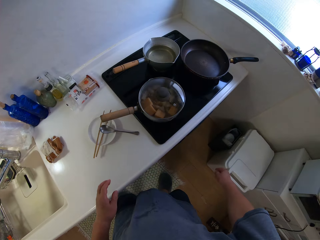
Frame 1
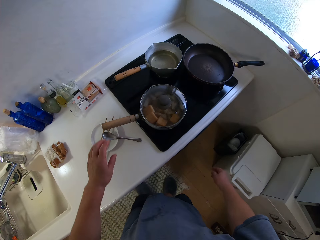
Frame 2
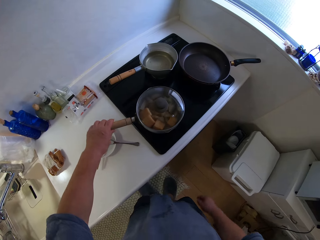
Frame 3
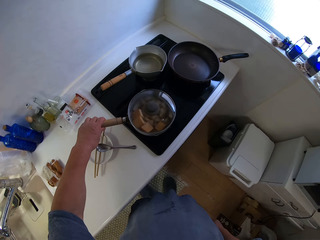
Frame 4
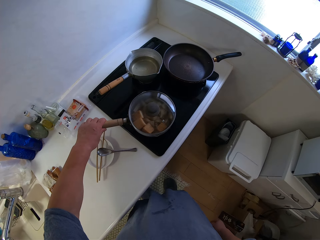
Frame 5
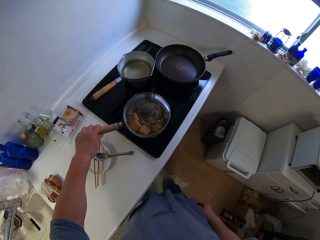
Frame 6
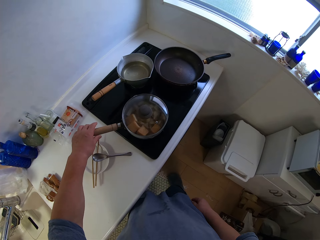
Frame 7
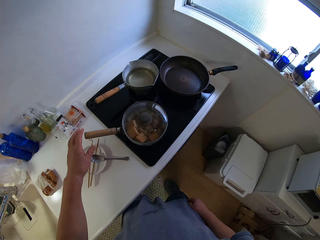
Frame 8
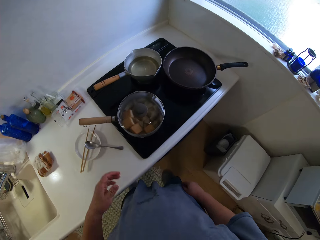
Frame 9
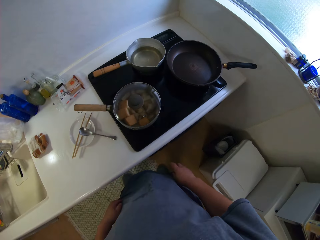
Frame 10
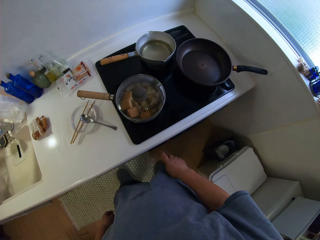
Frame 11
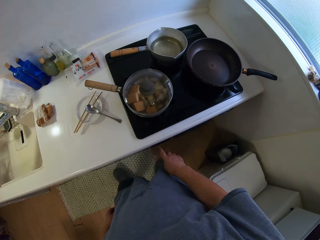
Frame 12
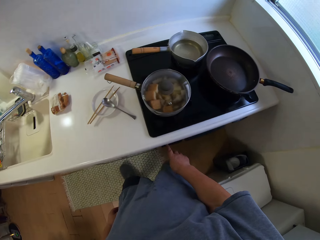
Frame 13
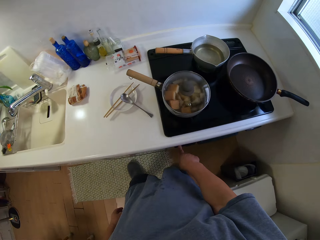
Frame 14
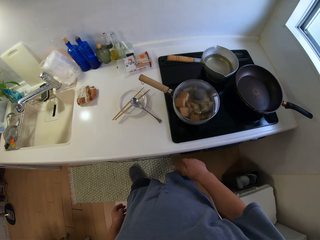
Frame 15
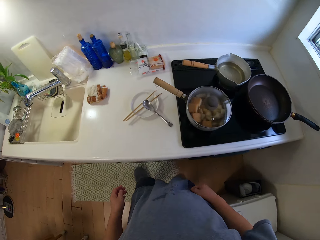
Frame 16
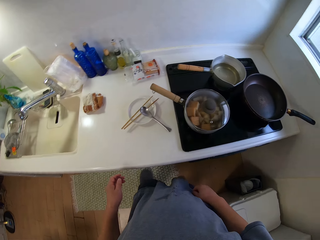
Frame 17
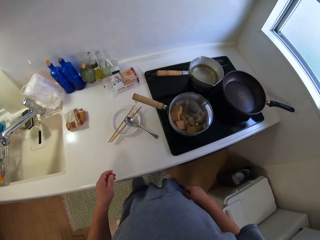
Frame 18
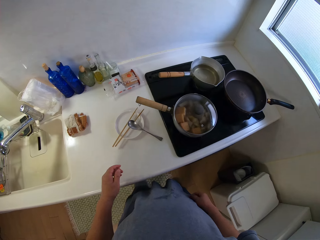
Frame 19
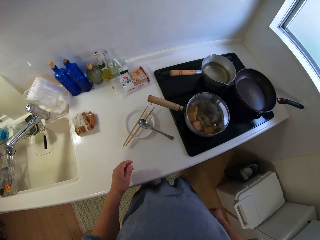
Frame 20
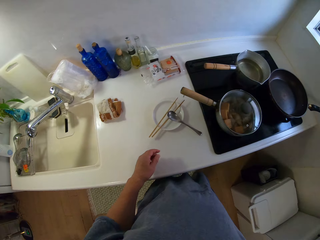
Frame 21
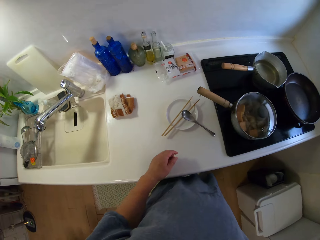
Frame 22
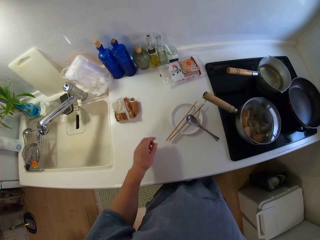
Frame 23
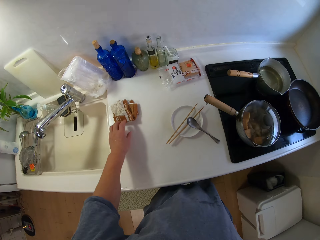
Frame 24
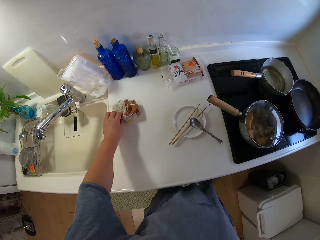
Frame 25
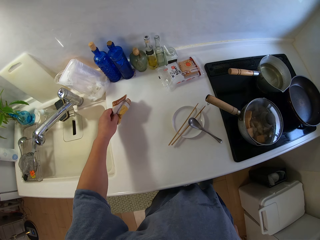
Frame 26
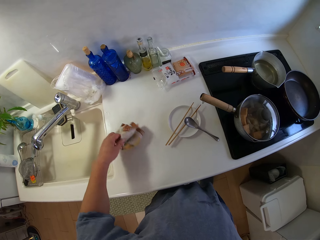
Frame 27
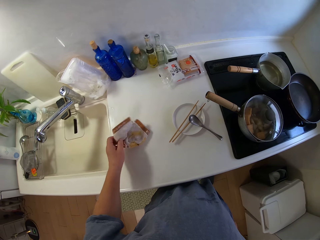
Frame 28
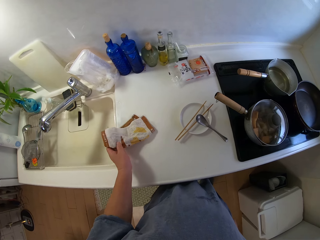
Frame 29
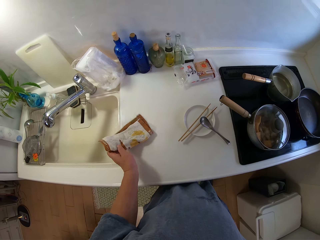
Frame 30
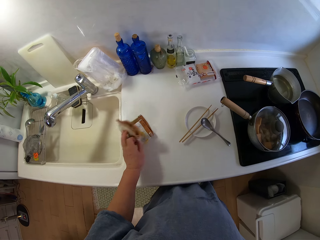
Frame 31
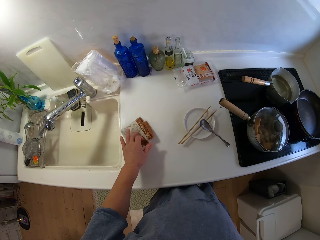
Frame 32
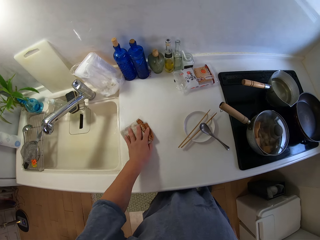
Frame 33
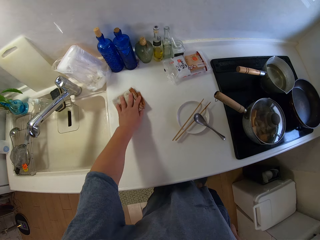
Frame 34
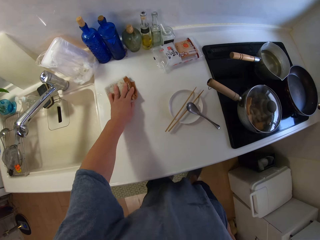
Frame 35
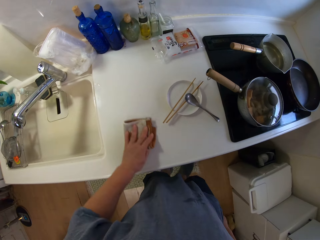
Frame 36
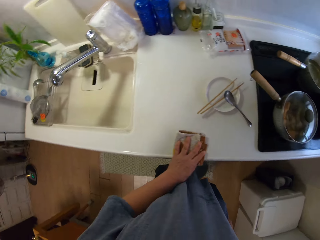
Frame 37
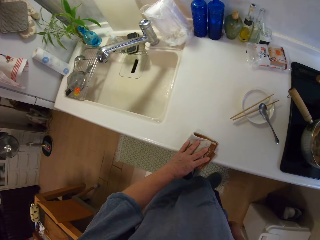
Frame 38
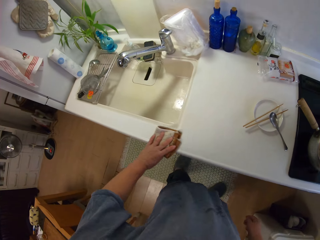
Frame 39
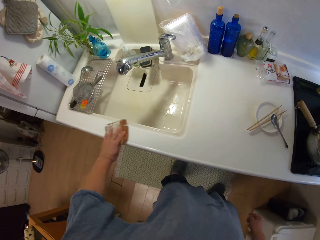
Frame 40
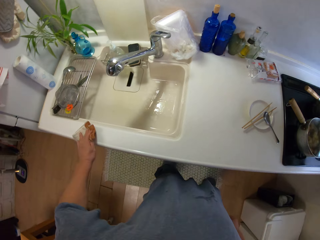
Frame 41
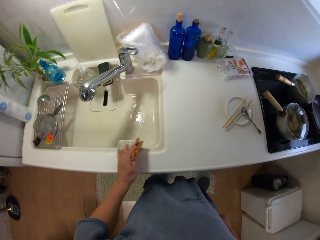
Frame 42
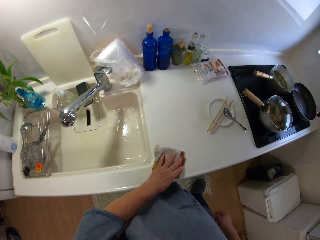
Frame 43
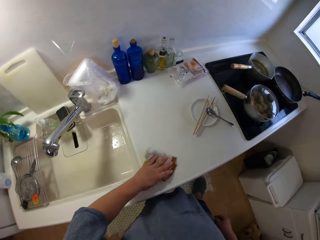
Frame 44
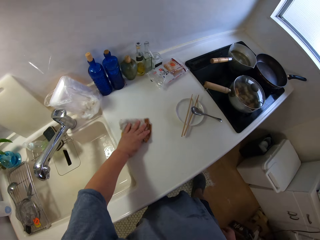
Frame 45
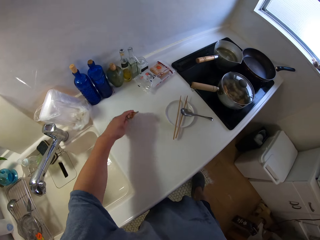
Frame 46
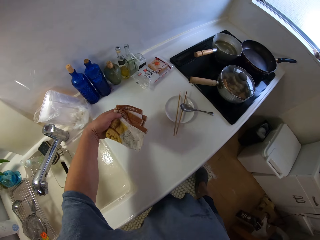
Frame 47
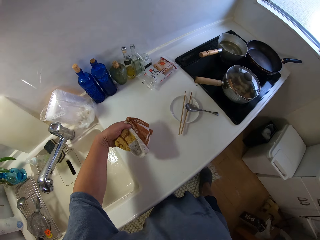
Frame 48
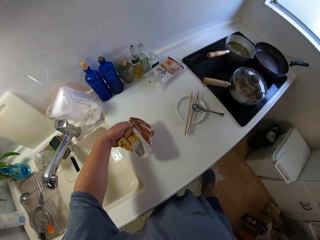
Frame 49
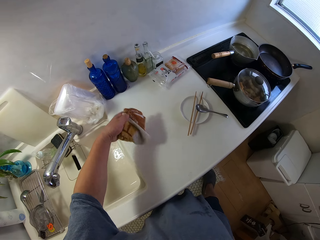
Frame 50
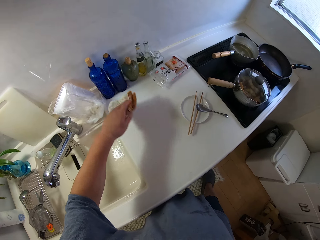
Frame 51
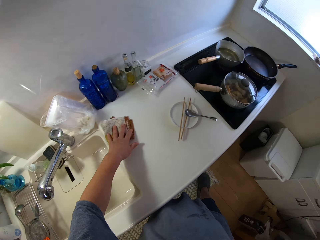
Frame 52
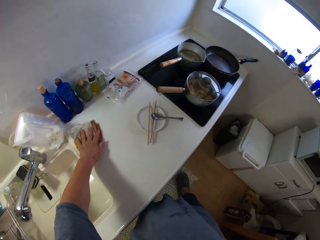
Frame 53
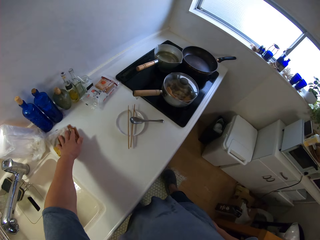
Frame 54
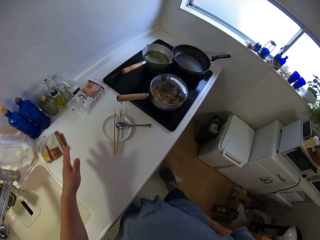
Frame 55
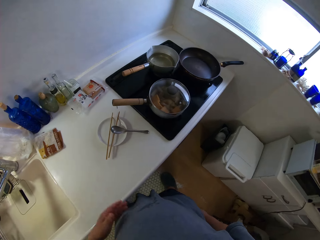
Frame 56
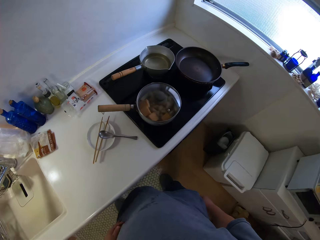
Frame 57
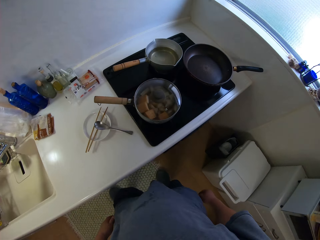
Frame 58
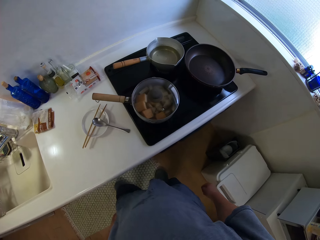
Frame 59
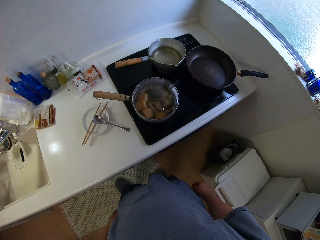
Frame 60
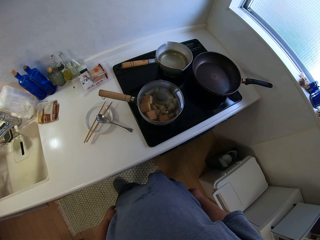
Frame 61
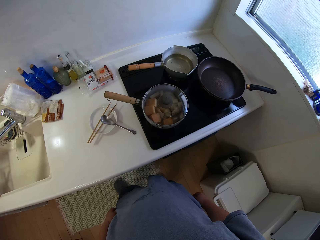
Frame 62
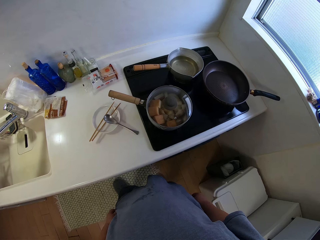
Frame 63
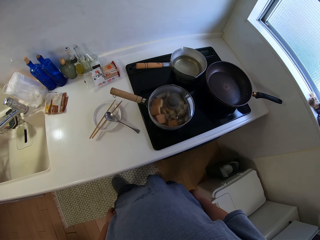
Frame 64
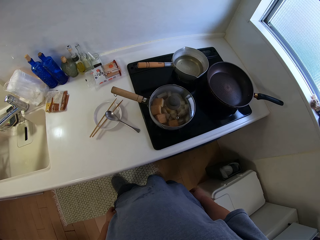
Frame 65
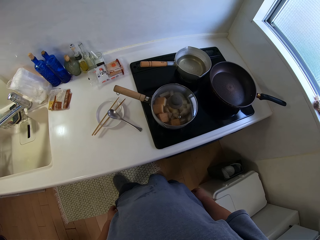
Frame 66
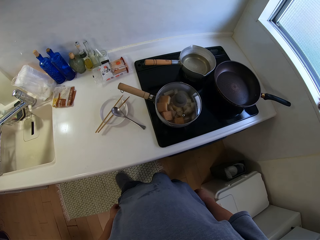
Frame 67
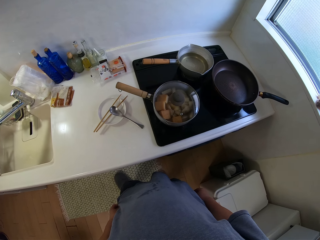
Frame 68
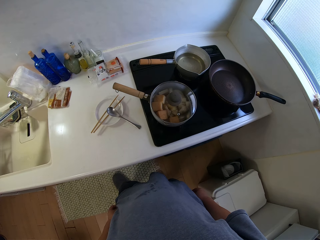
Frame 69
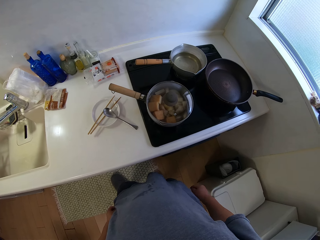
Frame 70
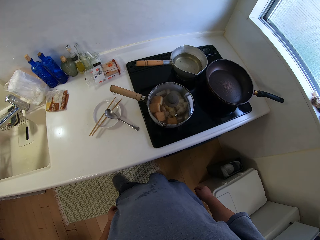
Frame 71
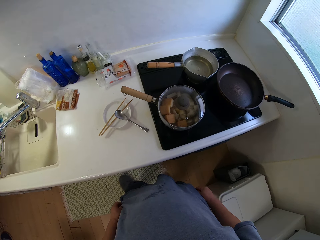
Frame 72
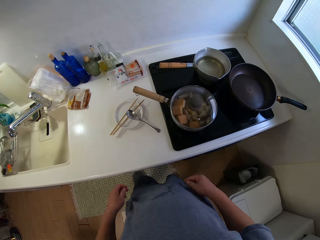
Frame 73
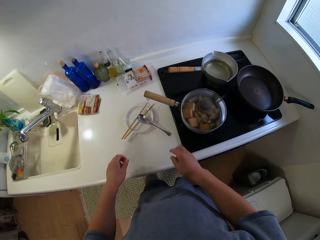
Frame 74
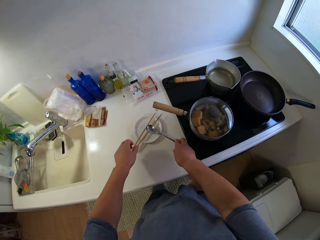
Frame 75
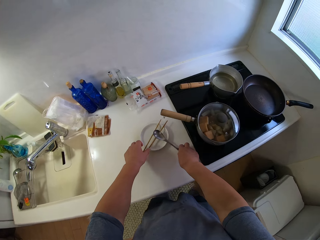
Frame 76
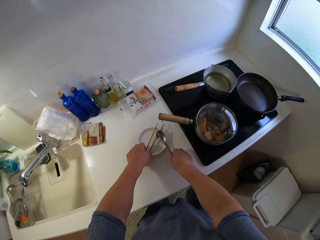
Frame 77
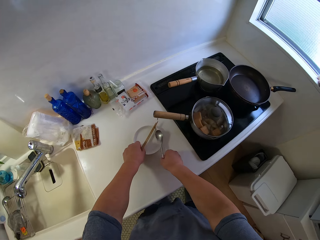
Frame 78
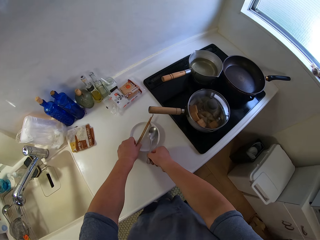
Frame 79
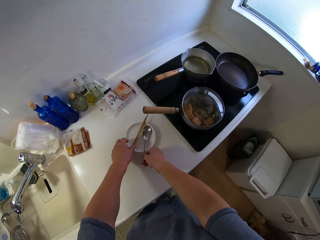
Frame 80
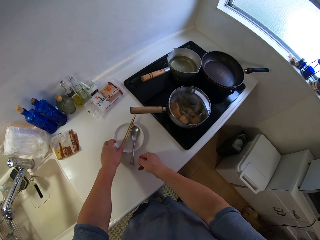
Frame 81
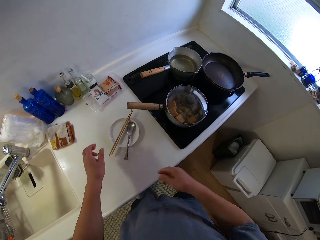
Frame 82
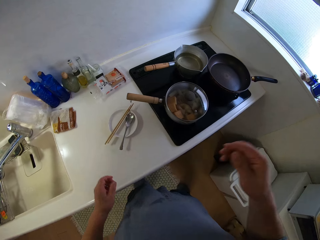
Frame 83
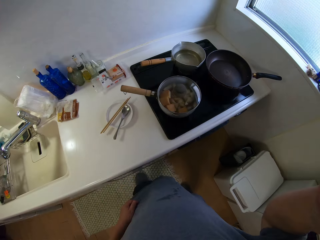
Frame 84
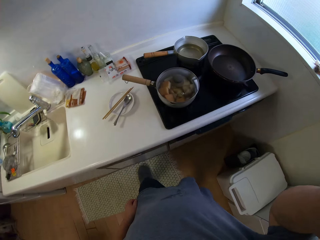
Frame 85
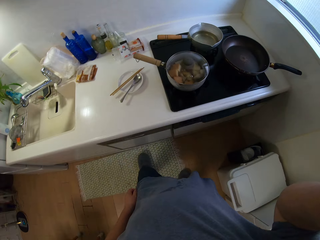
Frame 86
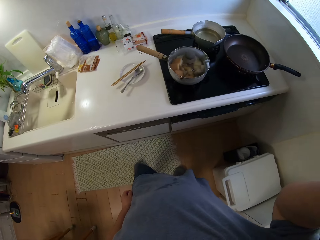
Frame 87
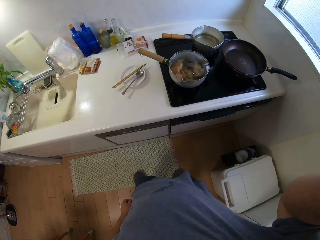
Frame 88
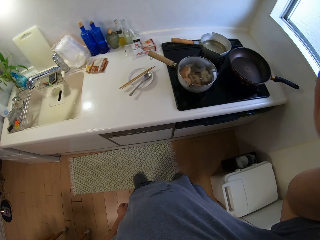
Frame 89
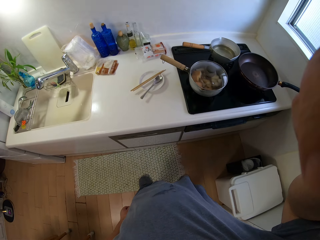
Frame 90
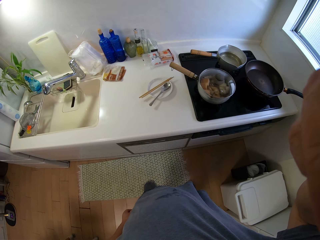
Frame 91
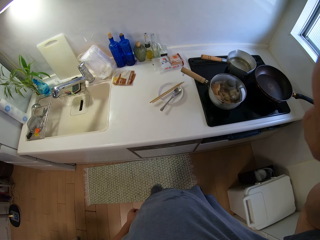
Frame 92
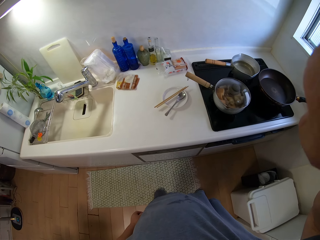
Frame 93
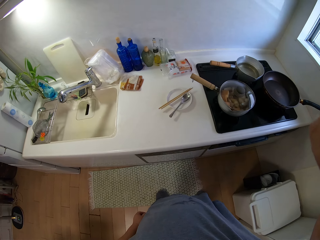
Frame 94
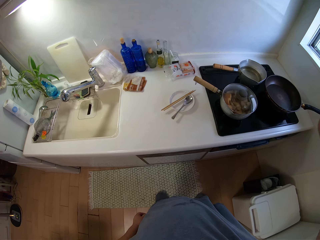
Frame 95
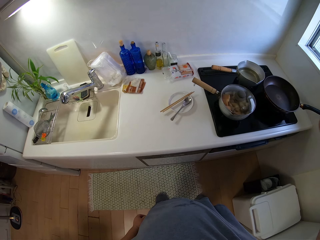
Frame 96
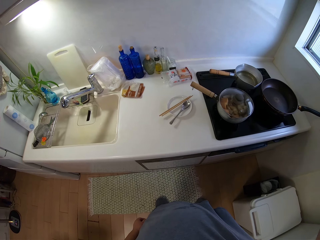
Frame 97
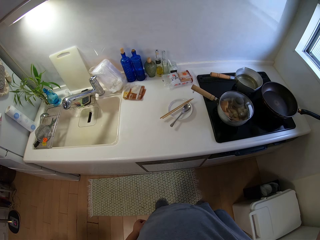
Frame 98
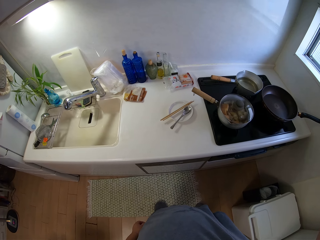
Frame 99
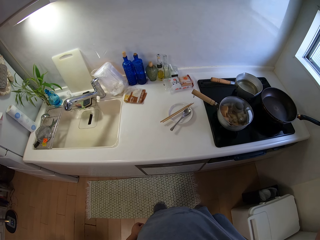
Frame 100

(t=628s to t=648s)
The camera wearer shakes the cooking pot on the burner. He adjusts the pot of yam on the gas cooker with his left hand. He looks at the cooking pot. He adjusts the gas cooker knob with his right hand. He turns on the gas cooker. He looks around the kitchen. He adjusts a napkin or kitchen towel on the slab with his left hand. He folds the kitchen towel on the countertop. He cleans the slab with the napkin in his left hand. He looks at the kitchen towel. He moves the kitchen towel on the countertop. He leaves the napkin on the slab. He looks around the kitchen and moves around the kitchen. He touches the chopping sticks and the spoon with his left and right hand respectively. He moves the spoon on the saucer. He moves the chopsticks on the saucer. He fixes the camera on the head. He touches the camera. He moves backwards. He fixes the camera on the head.
